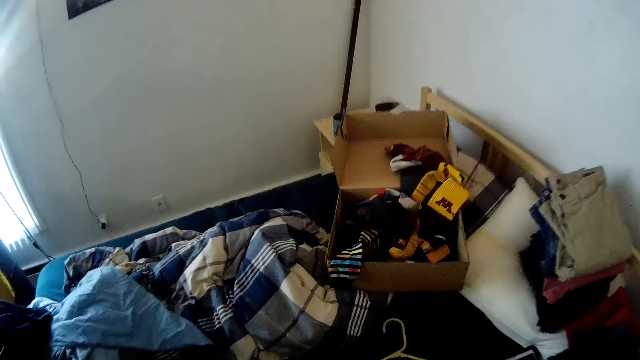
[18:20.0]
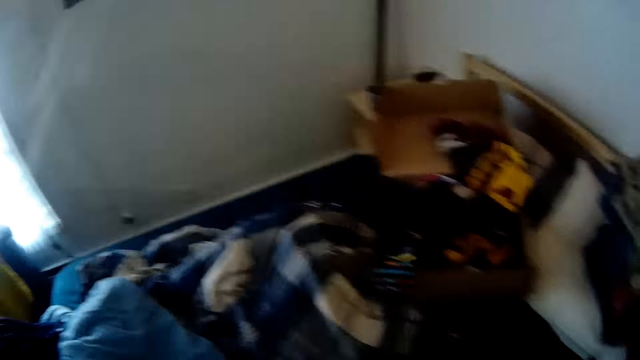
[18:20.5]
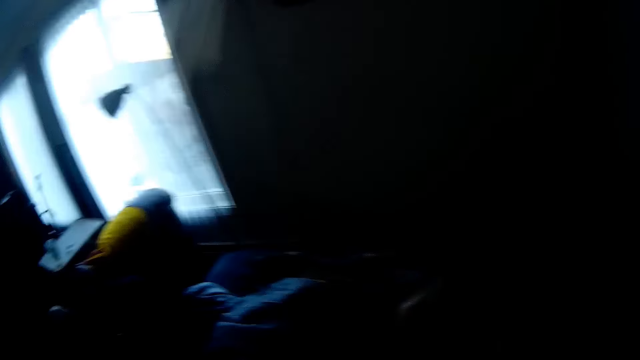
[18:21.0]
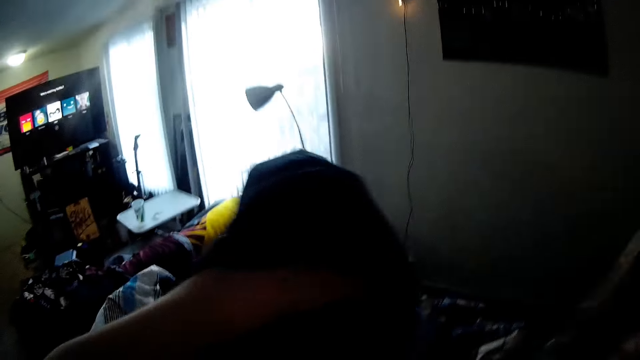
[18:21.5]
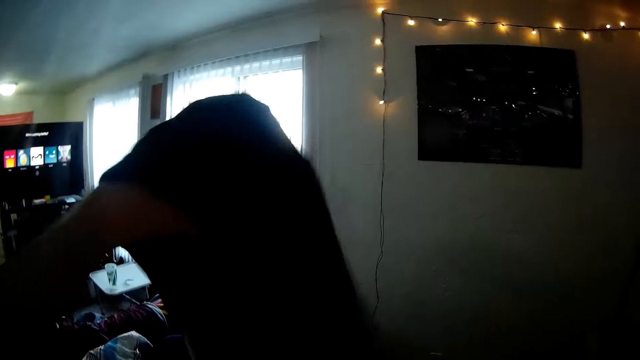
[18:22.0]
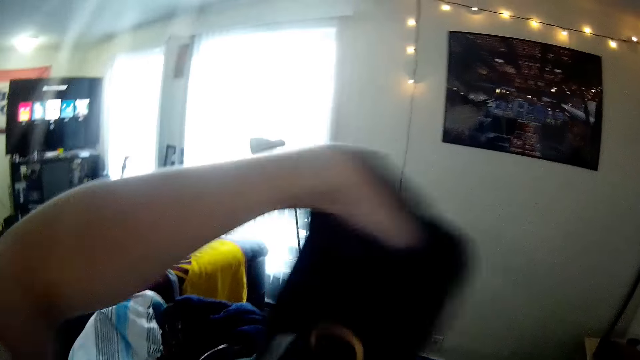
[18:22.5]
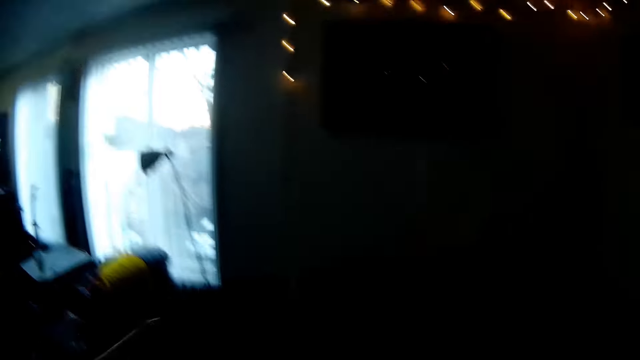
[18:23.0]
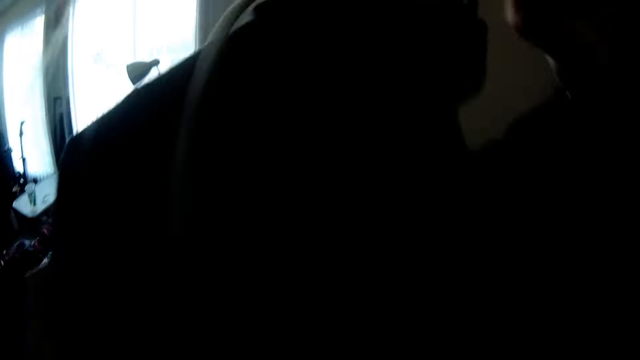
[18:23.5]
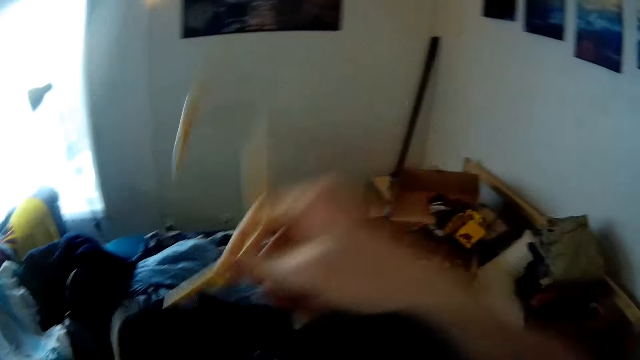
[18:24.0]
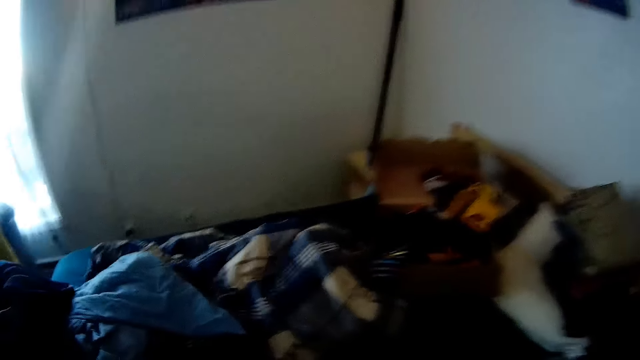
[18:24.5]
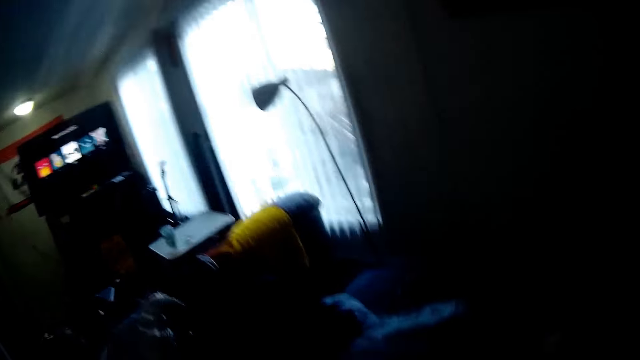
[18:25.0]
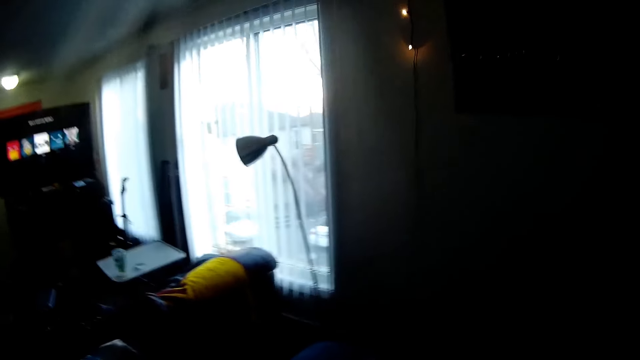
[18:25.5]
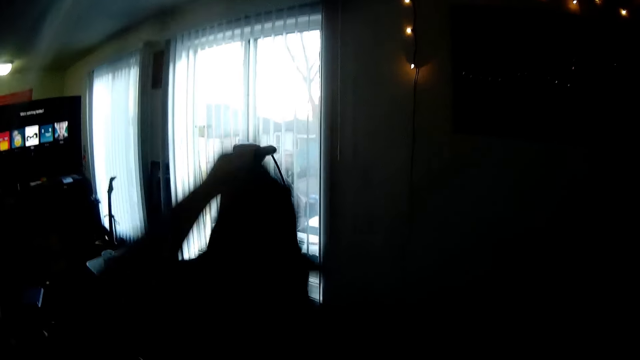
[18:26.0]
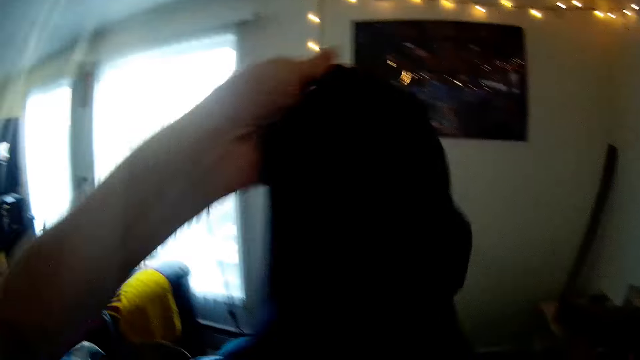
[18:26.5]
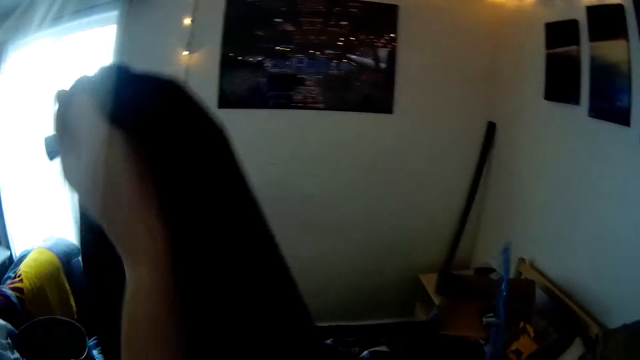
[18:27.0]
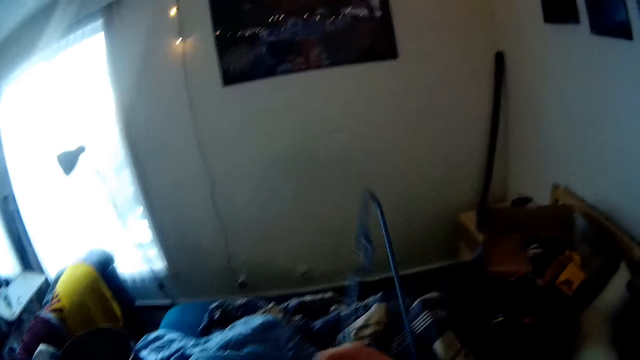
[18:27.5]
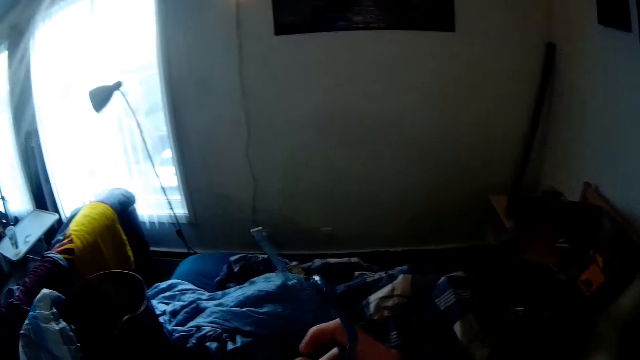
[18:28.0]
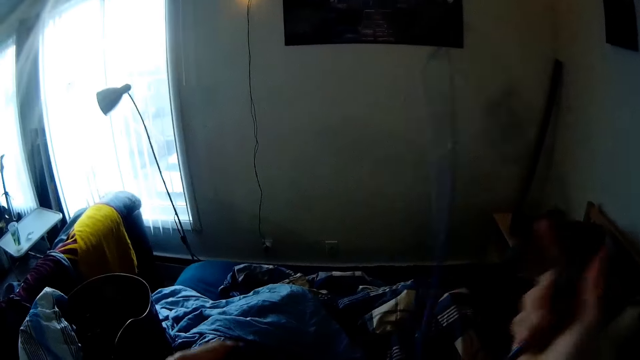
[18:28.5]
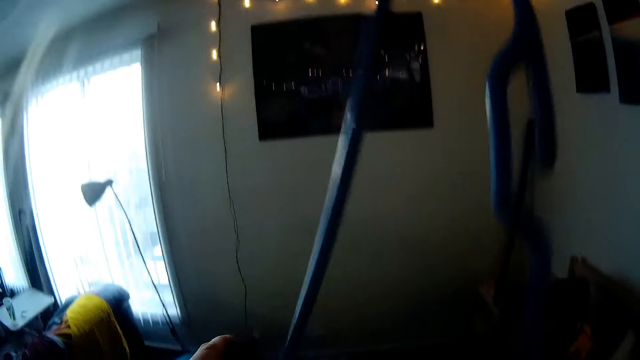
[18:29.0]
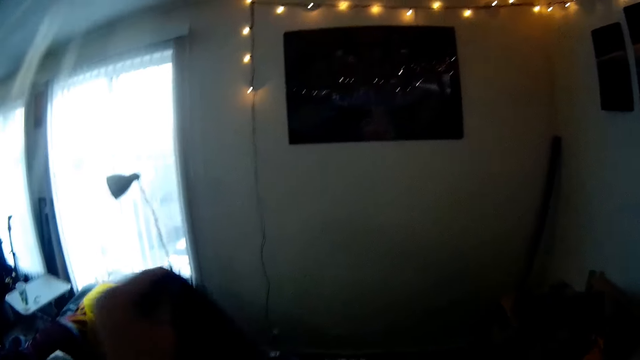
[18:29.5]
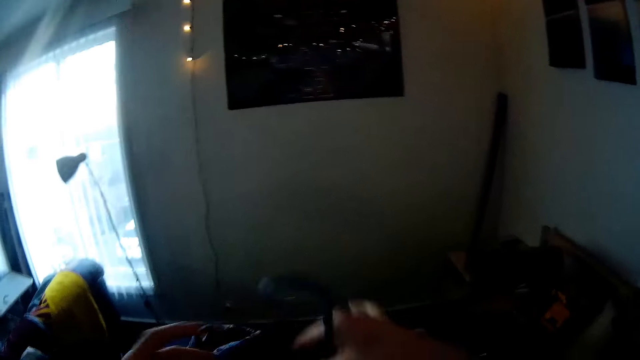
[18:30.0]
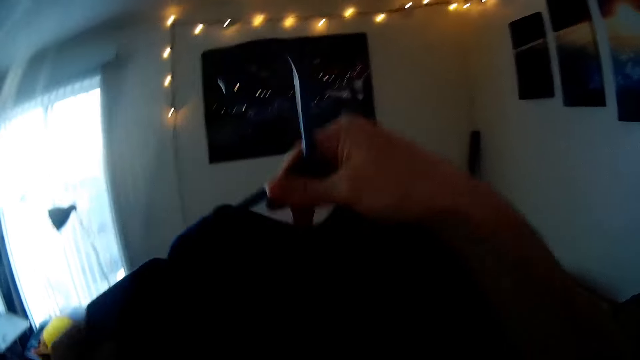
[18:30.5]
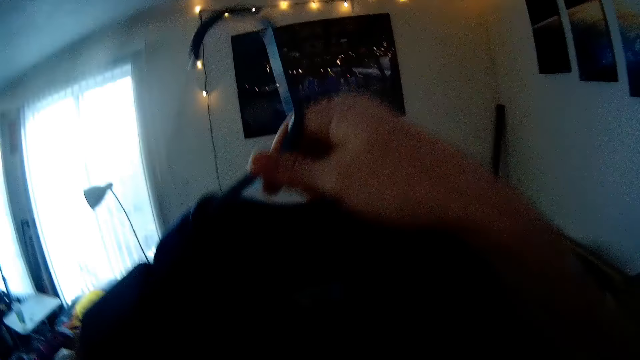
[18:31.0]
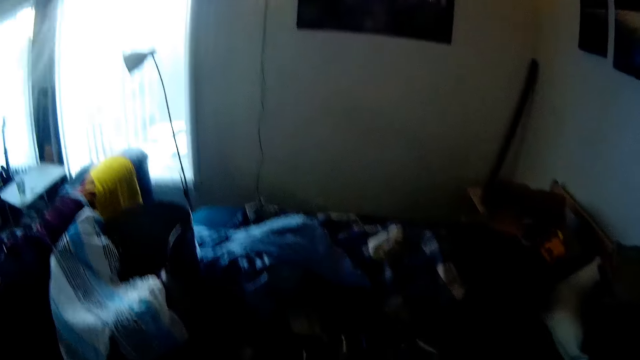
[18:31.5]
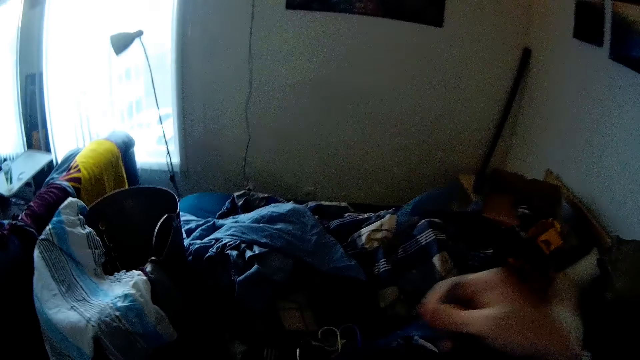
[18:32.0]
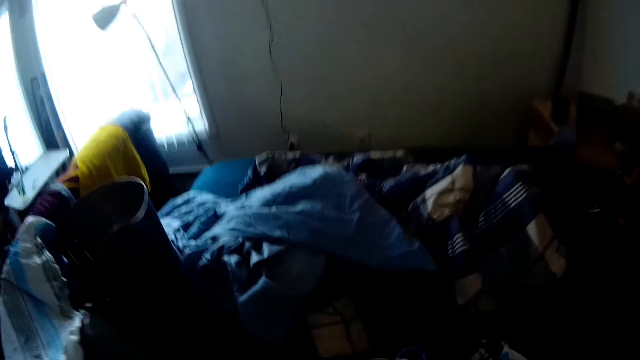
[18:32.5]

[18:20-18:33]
The camera wearer hangs the third black shirt on a hanger with both hands. He picks up a fourth black shirt from the bed with his left hand. He holds a hanger in his right hand. He hangs the third black shirt on the hanger with both hands.

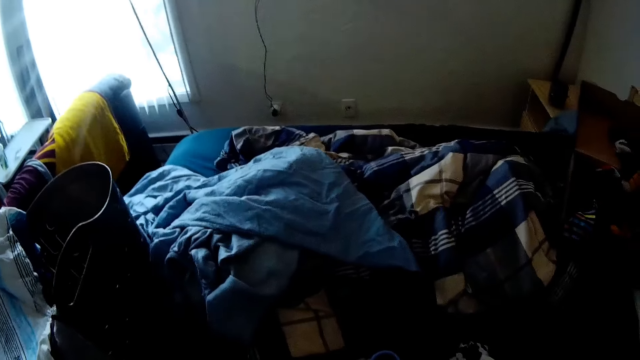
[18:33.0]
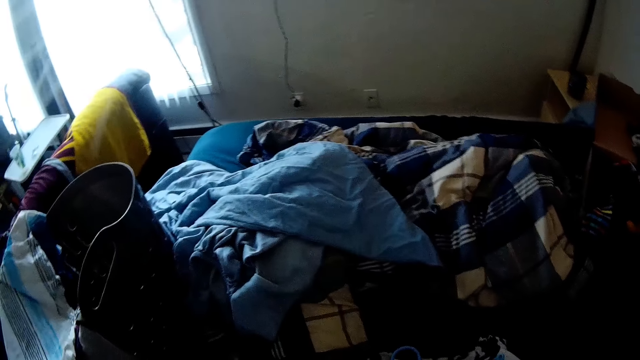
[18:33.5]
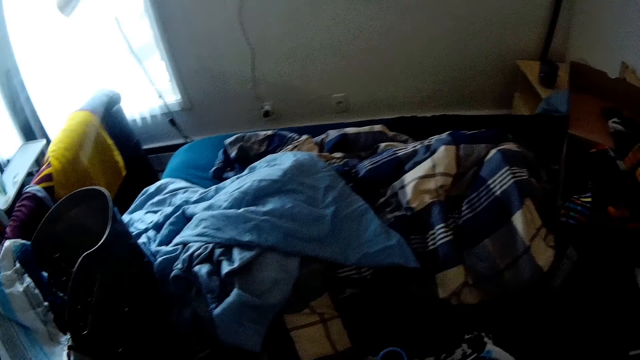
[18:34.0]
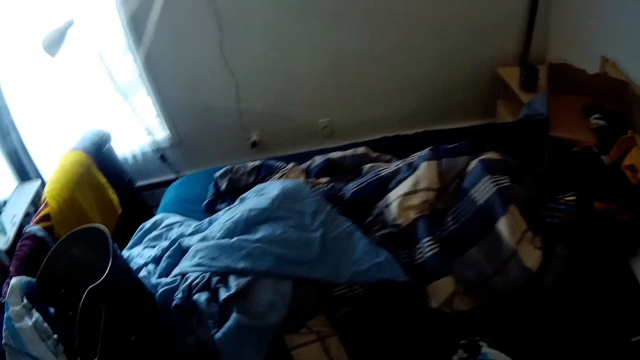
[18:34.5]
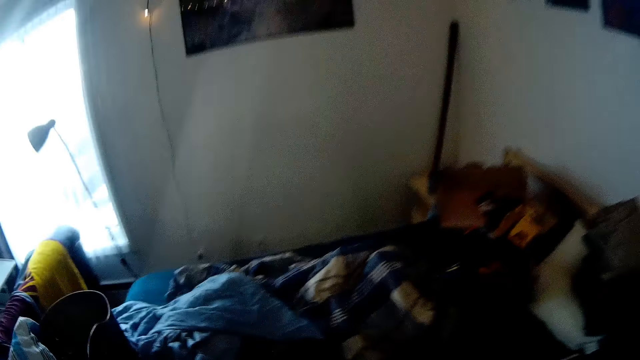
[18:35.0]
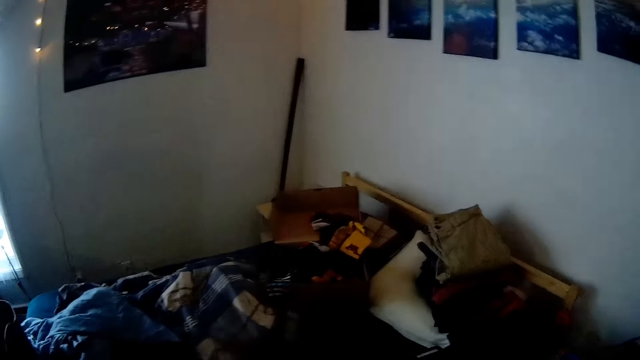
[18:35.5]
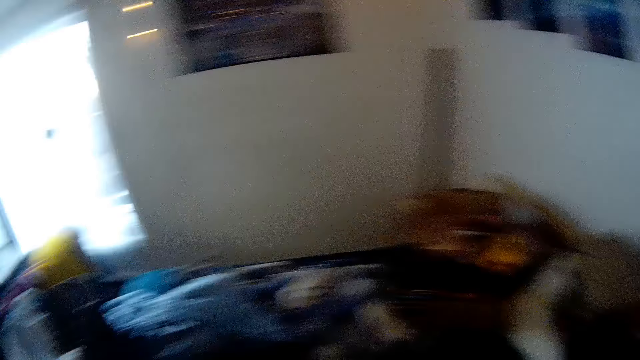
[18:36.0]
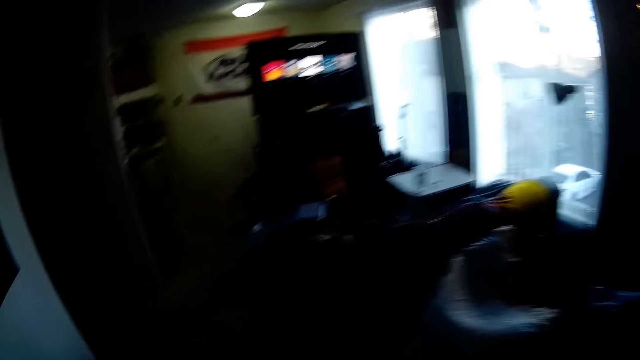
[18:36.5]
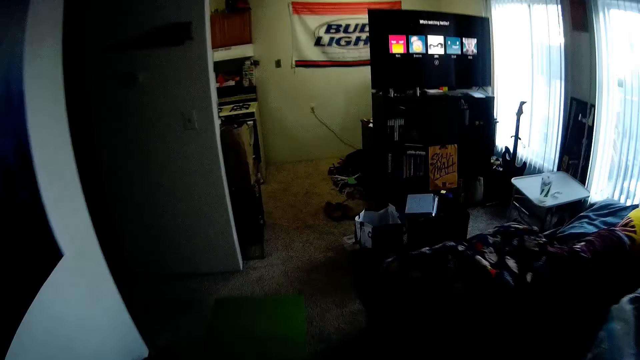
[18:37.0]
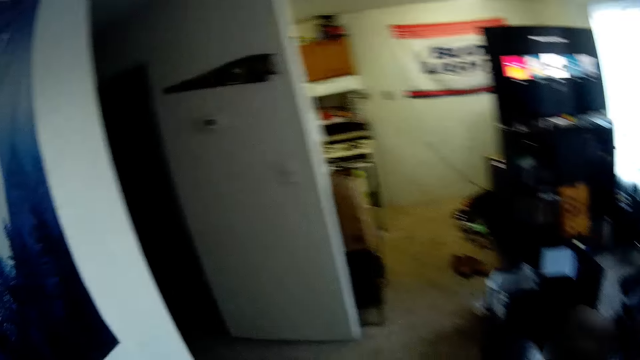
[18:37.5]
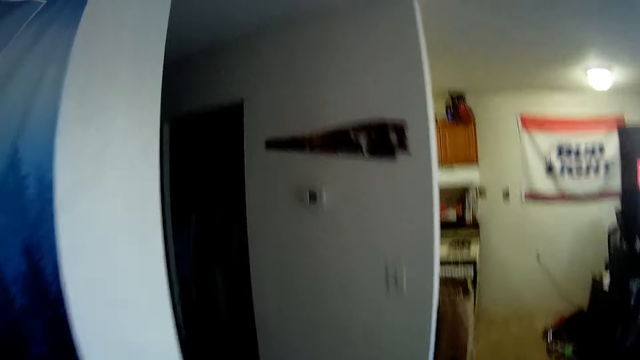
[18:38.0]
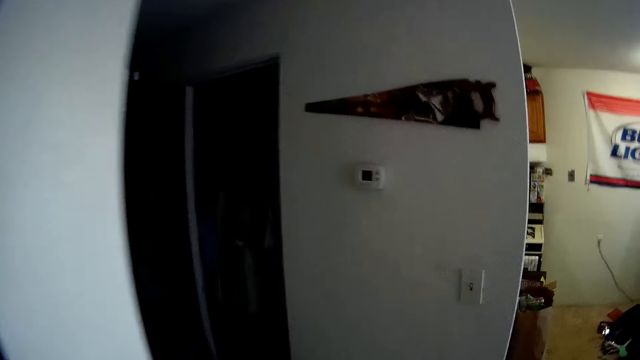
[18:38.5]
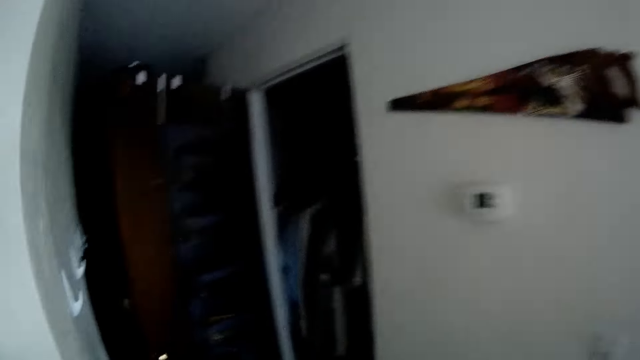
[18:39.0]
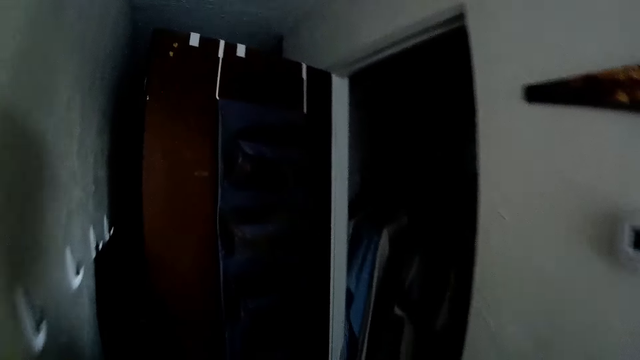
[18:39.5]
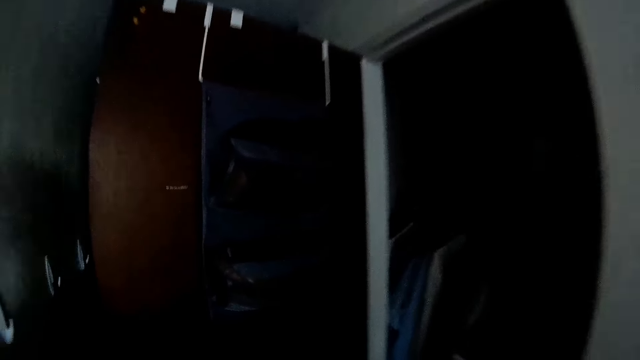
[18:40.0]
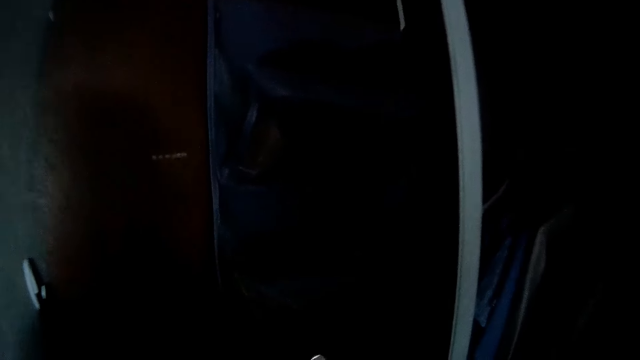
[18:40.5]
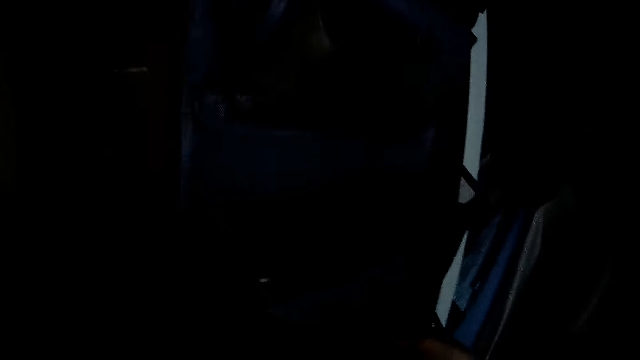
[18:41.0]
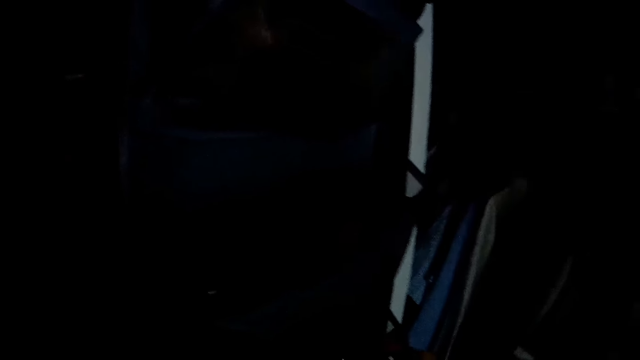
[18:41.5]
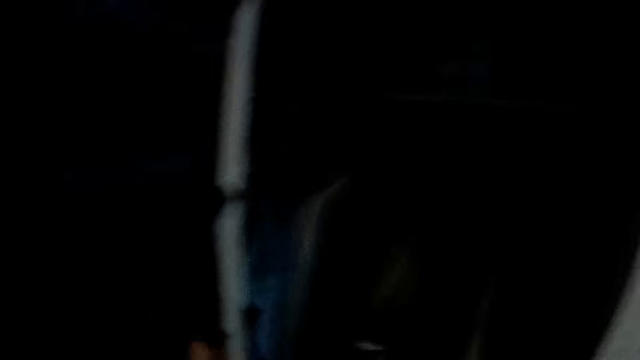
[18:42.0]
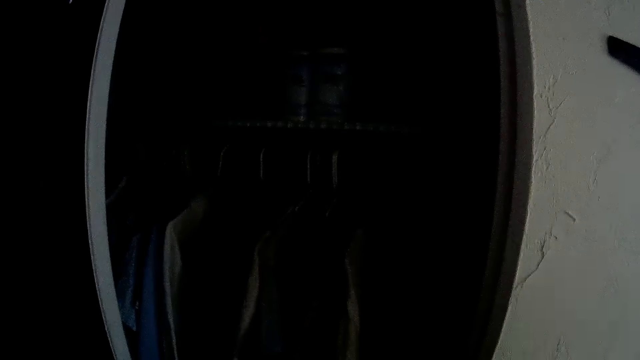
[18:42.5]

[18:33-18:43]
The camera wearer walks in the room.
